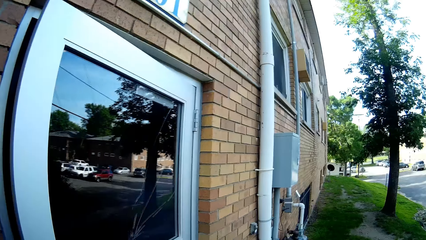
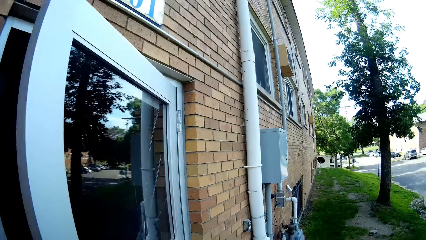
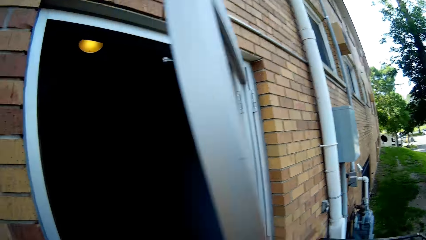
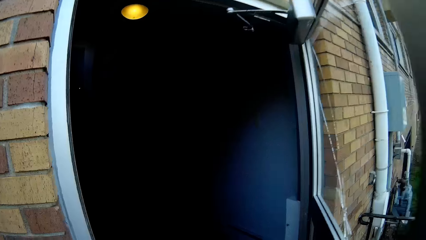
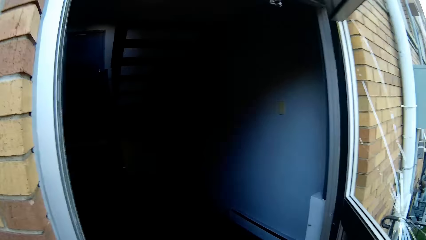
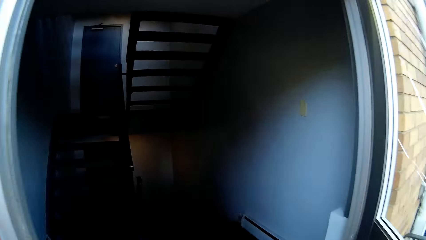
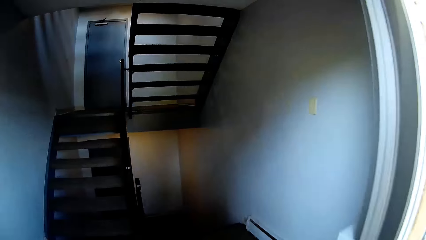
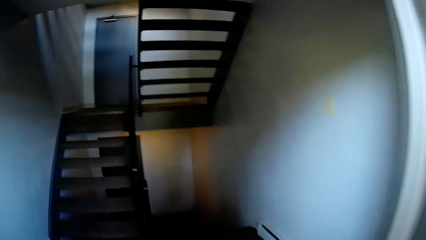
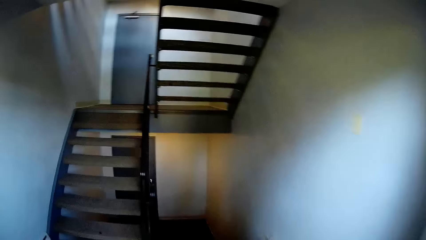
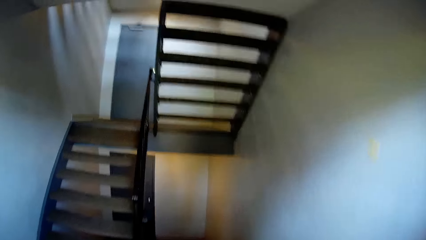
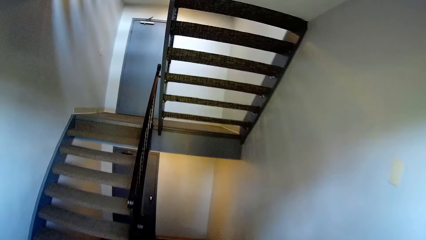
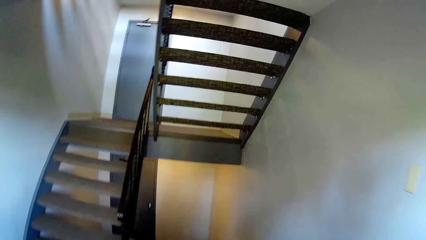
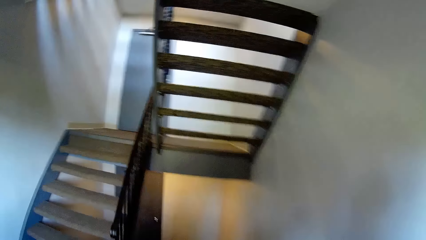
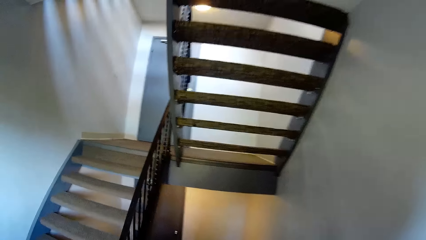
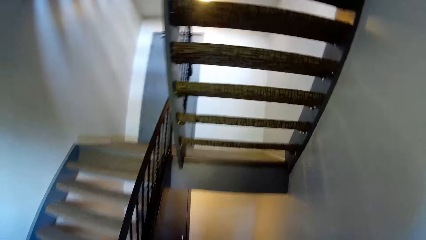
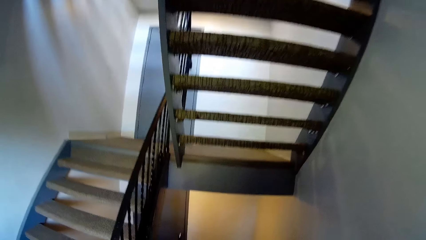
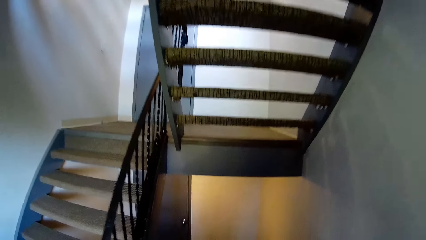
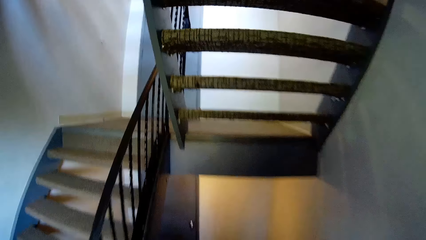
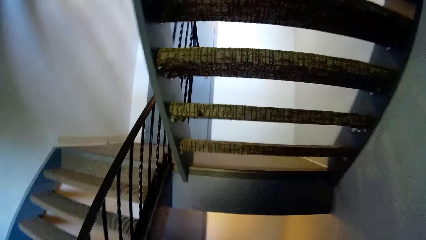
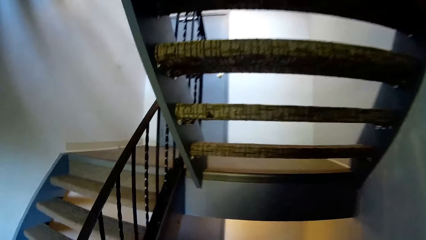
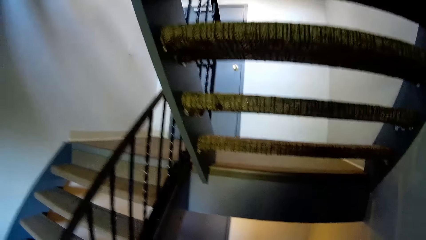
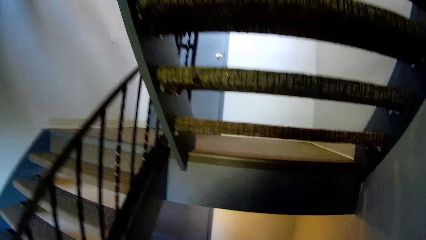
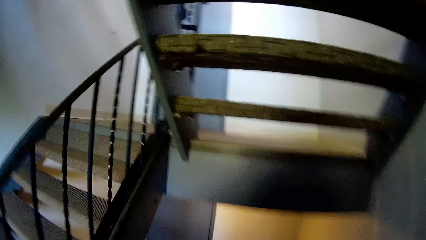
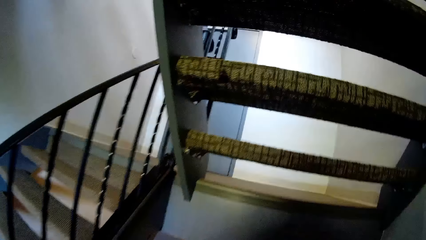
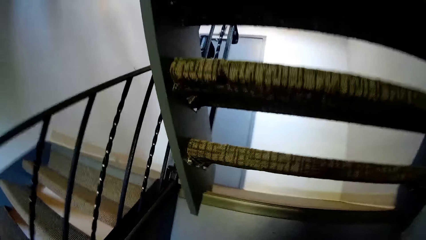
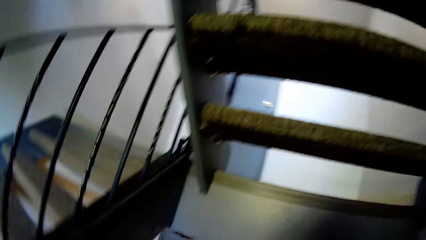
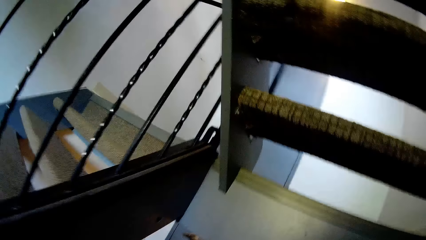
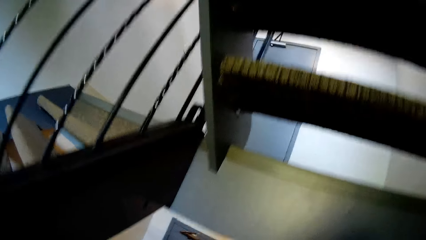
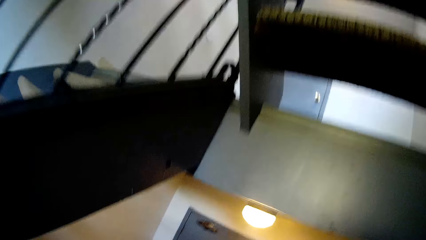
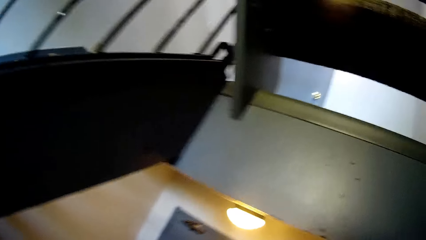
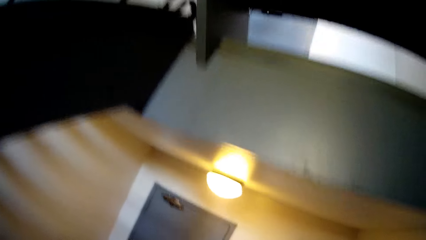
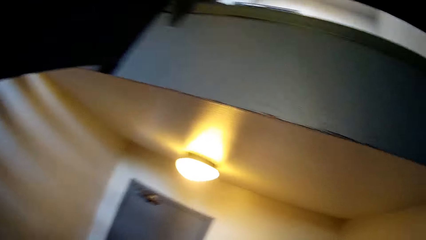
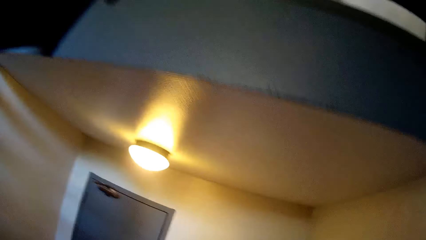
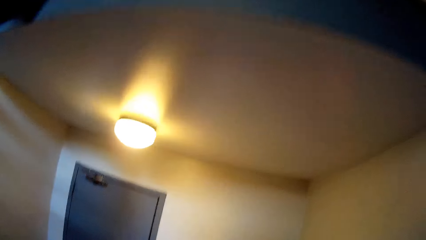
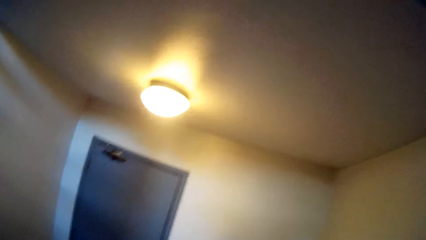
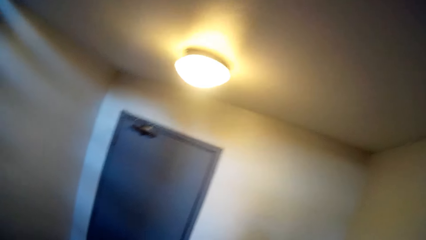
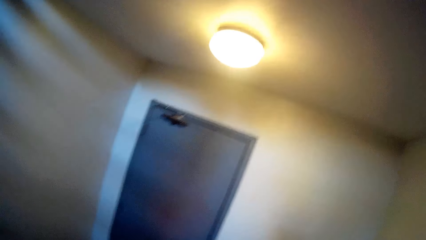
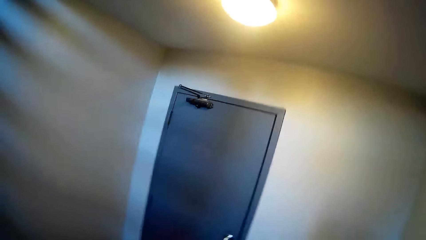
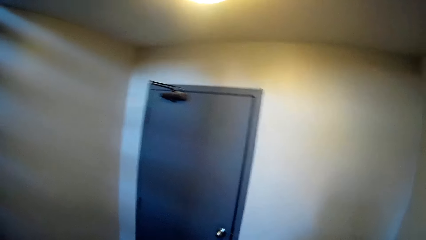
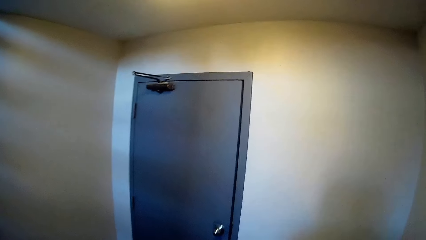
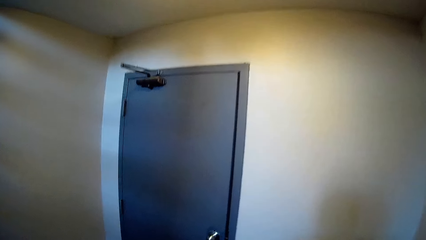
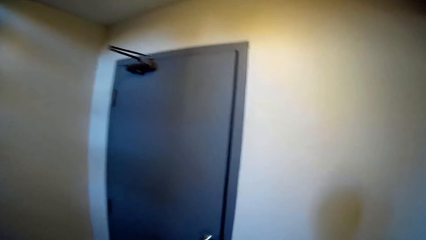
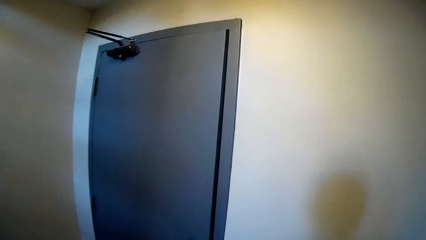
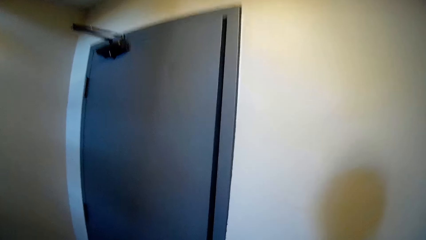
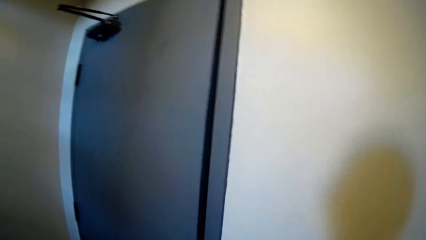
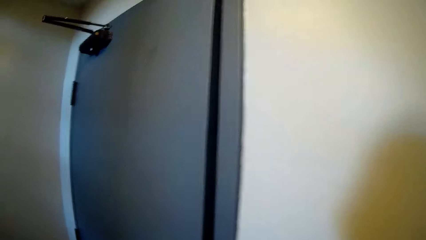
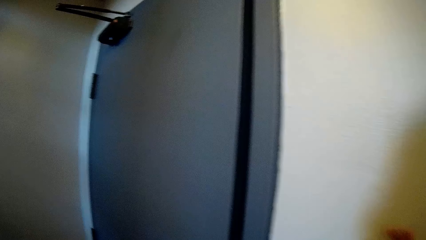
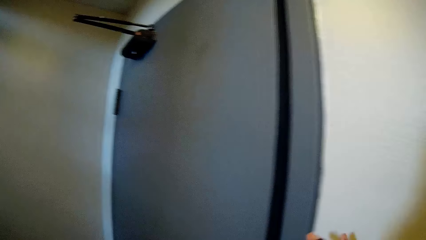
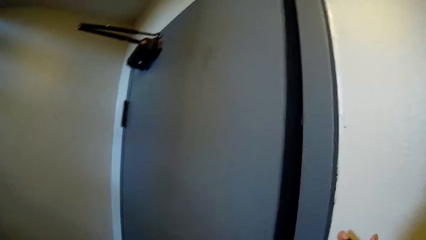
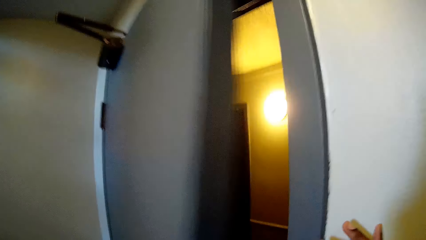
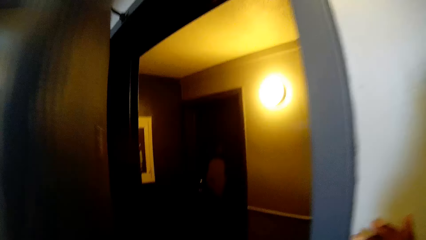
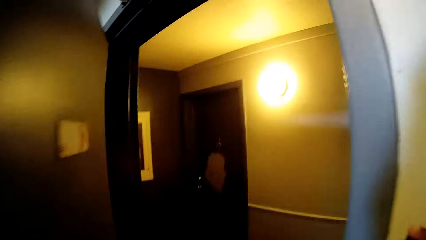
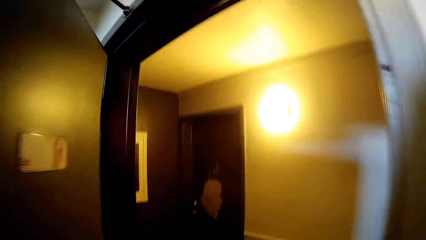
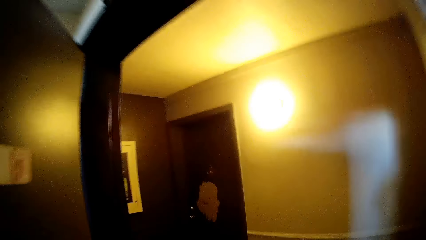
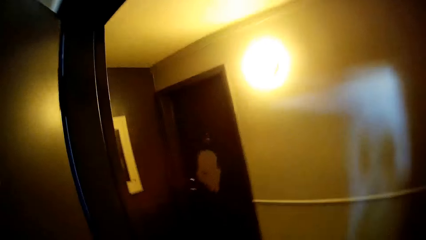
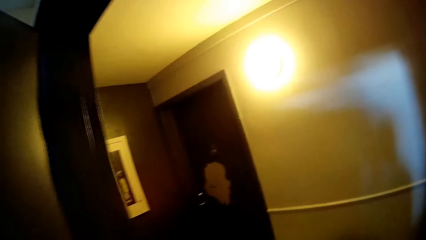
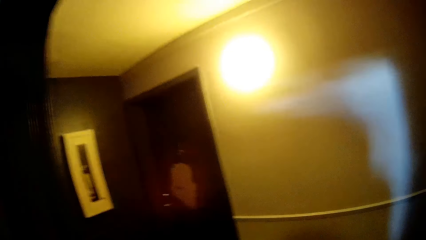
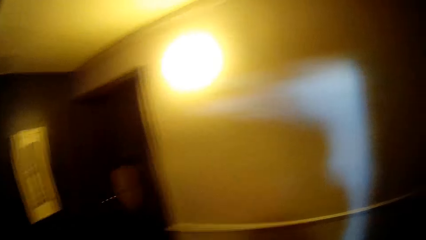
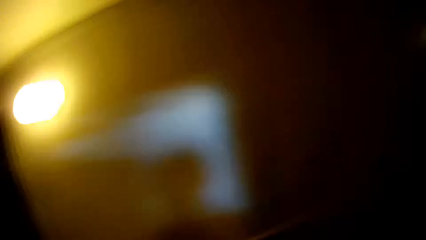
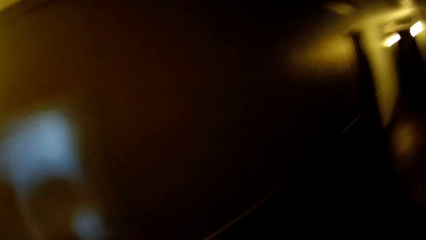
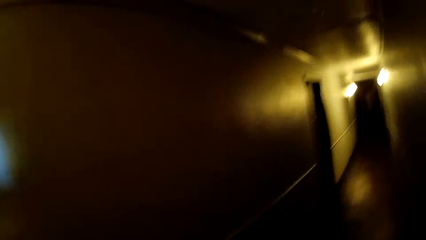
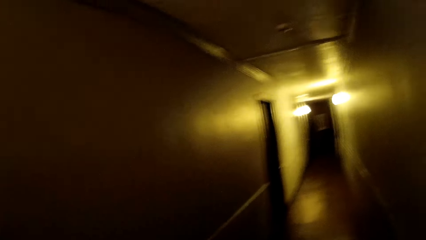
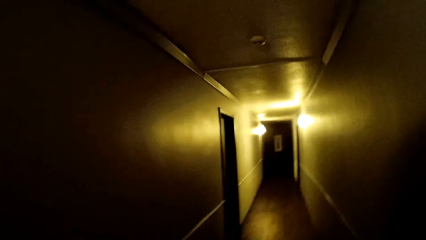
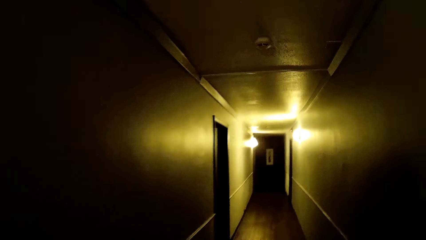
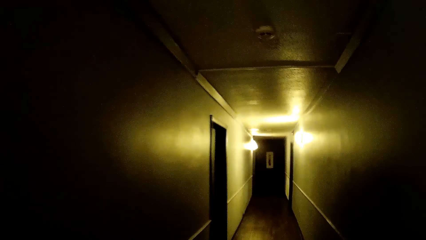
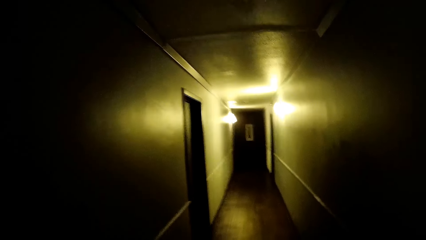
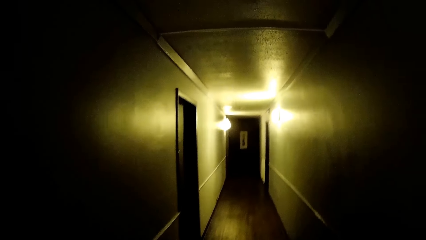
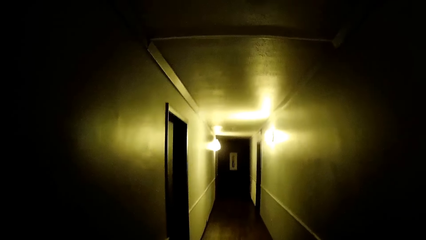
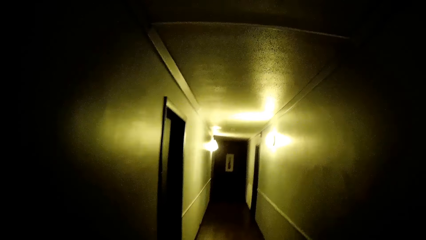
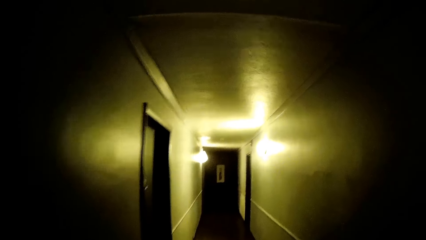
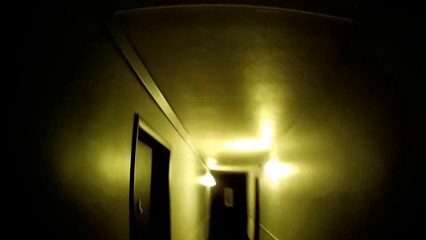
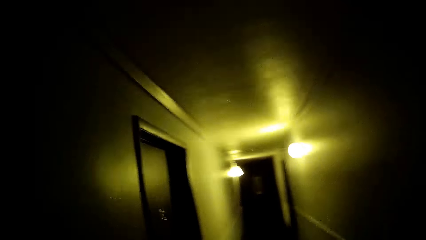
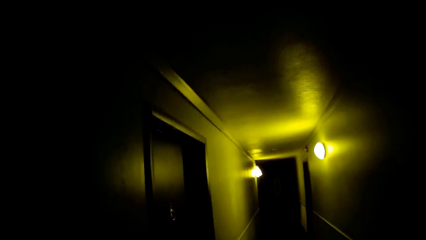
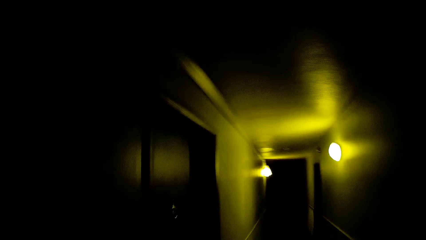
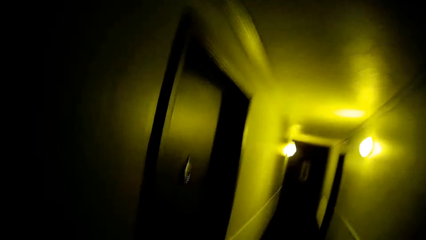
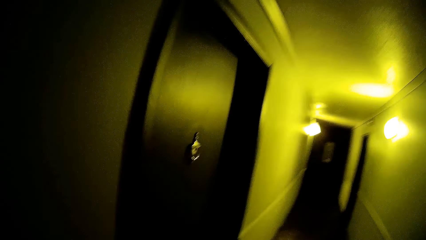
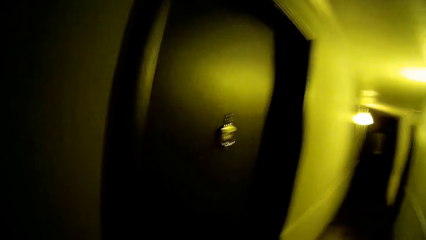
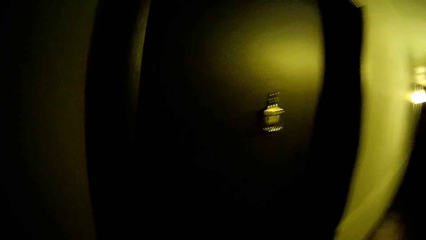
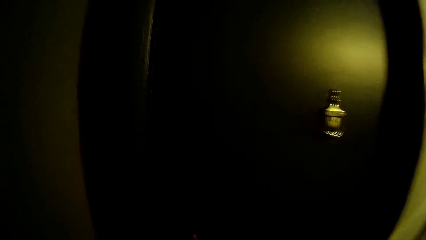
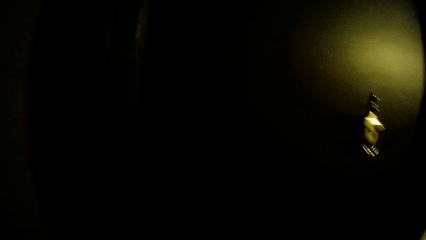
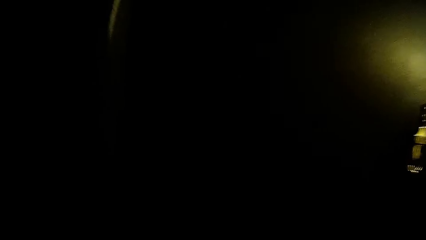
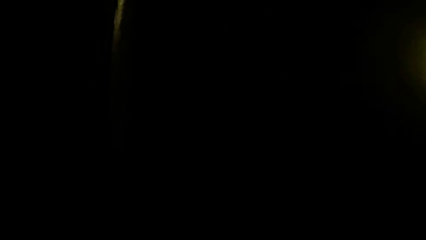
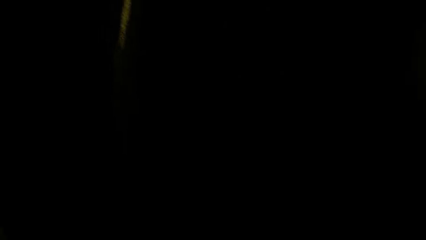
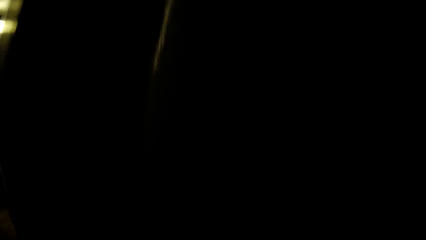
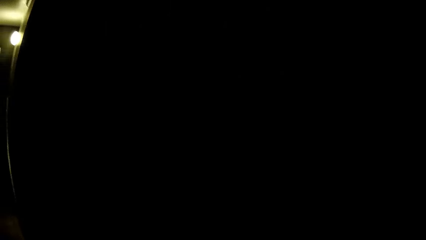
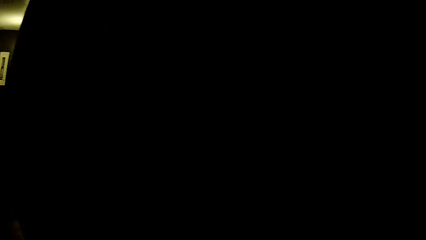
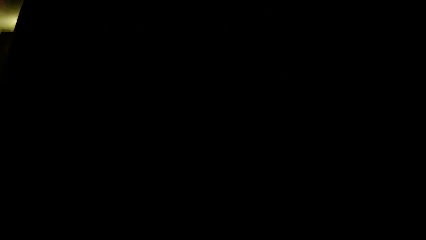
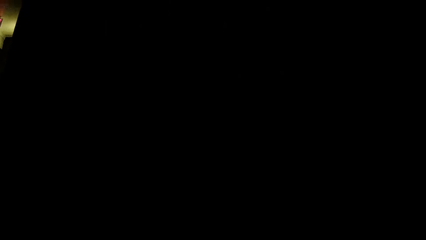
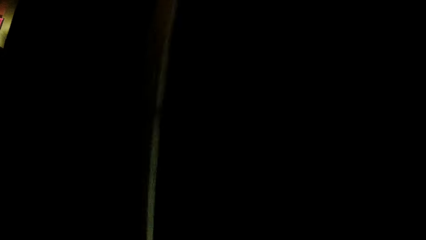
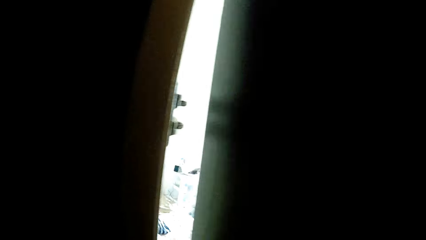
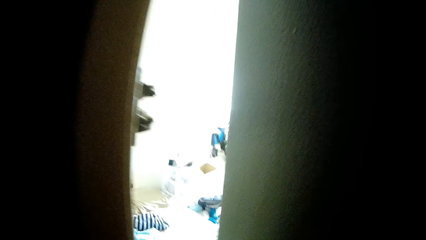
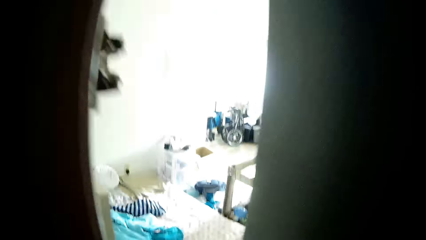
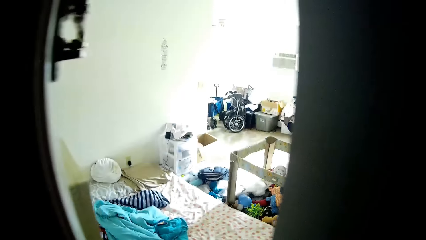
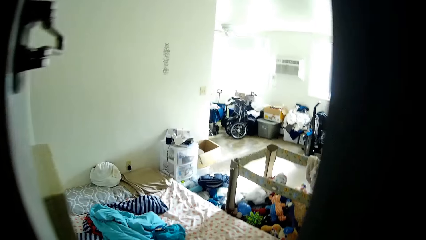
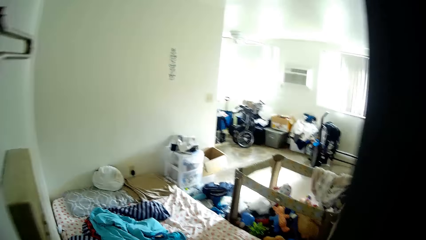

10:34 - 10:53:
The camera wearer opens the door of the apartment building with her right hand. She walks into the apartment building. She walks down the stairs. She opens a door in the apartment building with her left hand. She walks into a passage in the apartment building. She walks around. She opens the door of an apartment with her right hand.
